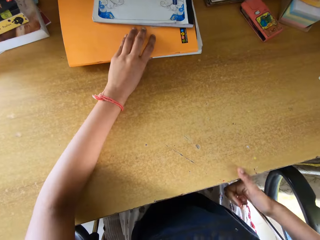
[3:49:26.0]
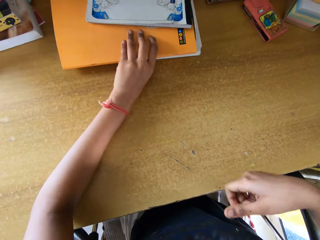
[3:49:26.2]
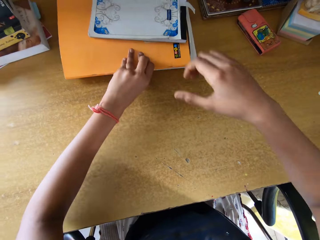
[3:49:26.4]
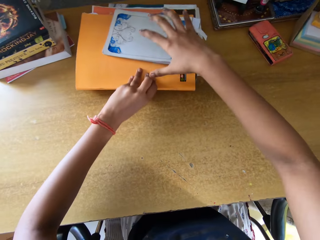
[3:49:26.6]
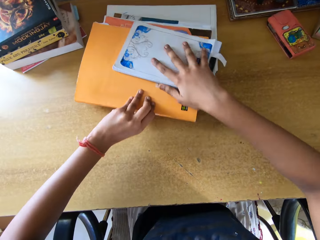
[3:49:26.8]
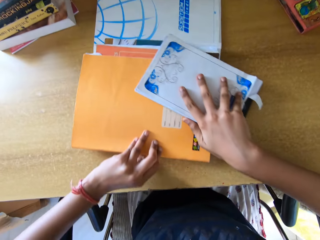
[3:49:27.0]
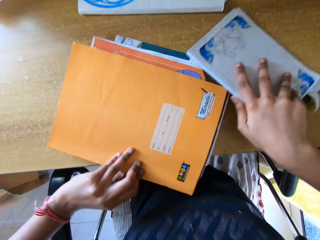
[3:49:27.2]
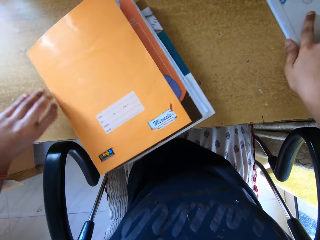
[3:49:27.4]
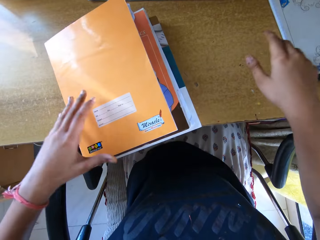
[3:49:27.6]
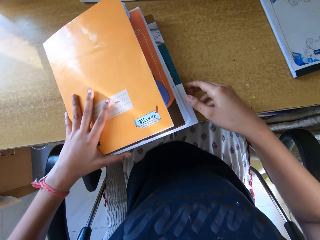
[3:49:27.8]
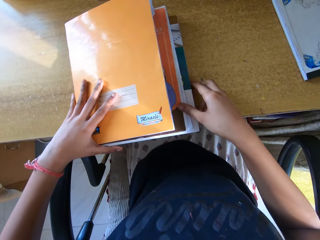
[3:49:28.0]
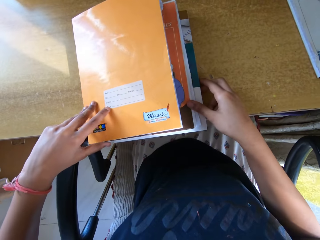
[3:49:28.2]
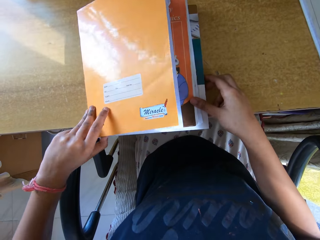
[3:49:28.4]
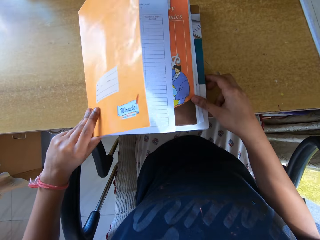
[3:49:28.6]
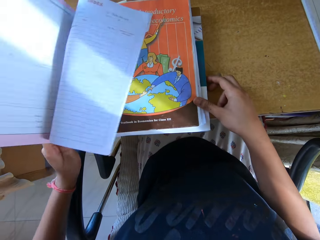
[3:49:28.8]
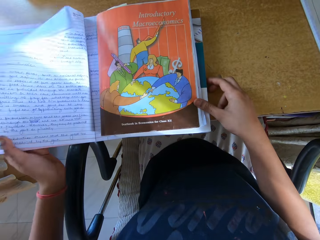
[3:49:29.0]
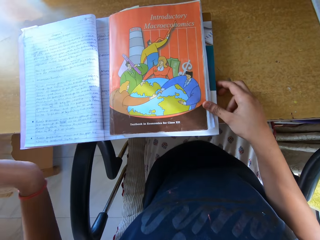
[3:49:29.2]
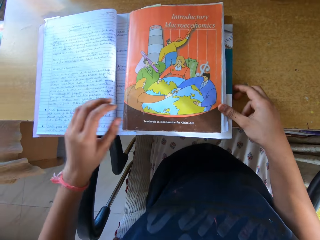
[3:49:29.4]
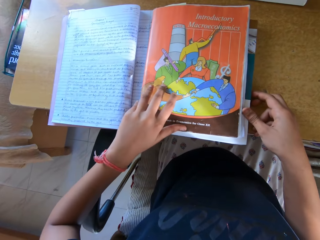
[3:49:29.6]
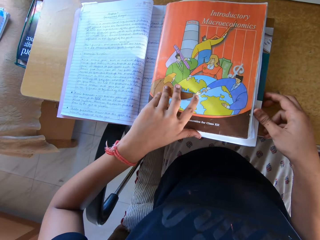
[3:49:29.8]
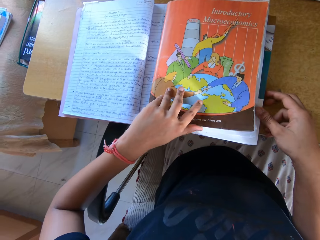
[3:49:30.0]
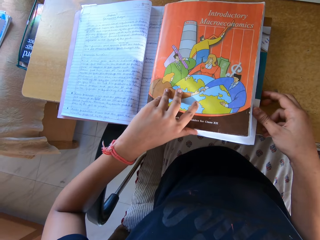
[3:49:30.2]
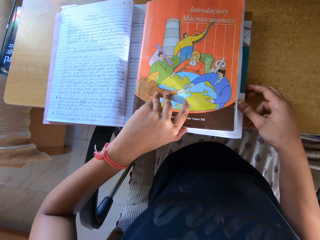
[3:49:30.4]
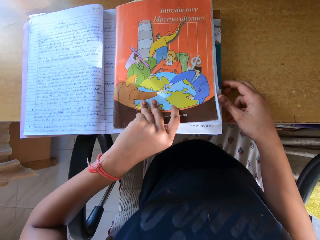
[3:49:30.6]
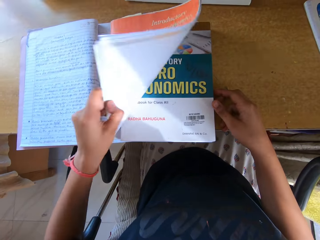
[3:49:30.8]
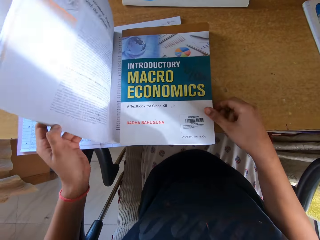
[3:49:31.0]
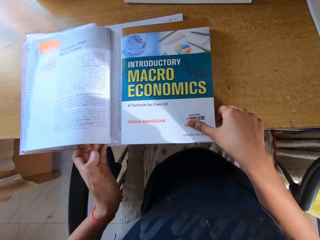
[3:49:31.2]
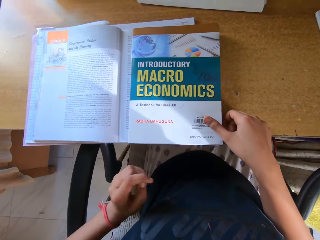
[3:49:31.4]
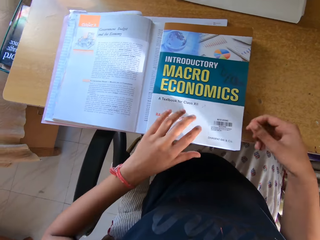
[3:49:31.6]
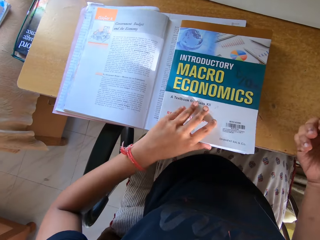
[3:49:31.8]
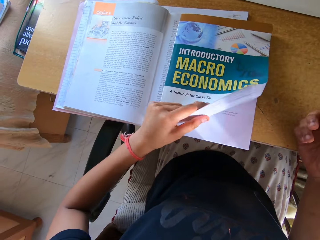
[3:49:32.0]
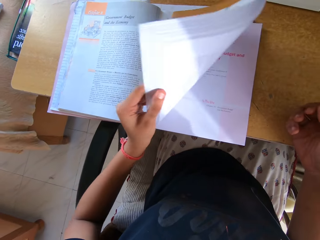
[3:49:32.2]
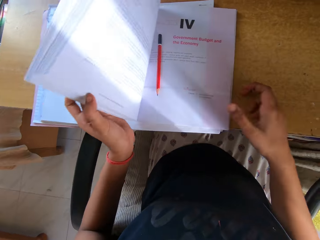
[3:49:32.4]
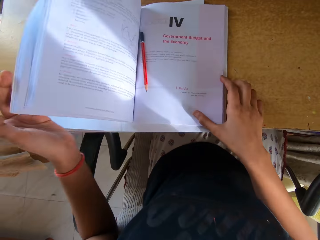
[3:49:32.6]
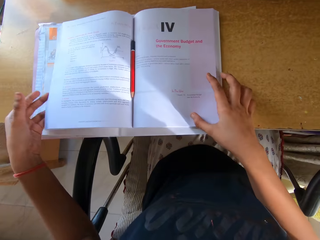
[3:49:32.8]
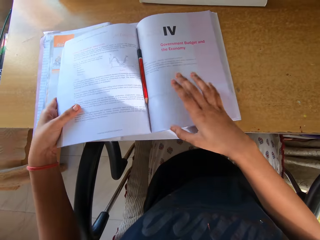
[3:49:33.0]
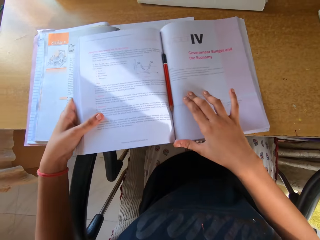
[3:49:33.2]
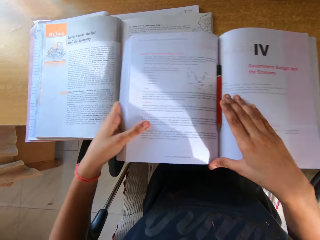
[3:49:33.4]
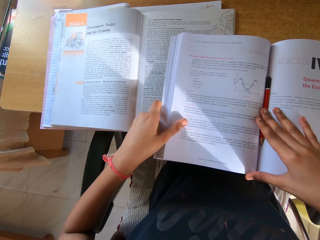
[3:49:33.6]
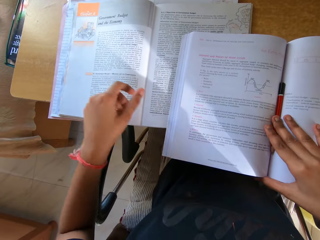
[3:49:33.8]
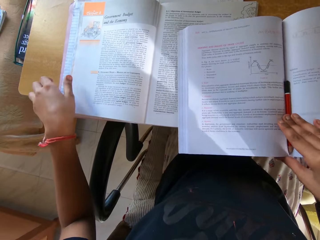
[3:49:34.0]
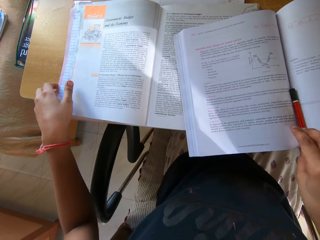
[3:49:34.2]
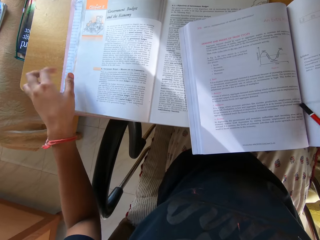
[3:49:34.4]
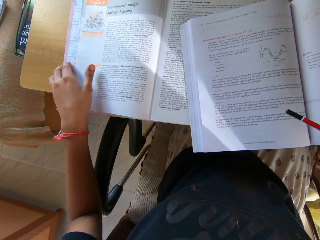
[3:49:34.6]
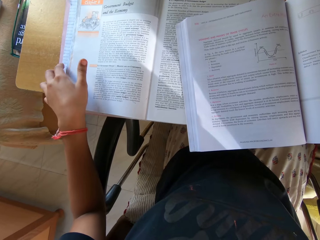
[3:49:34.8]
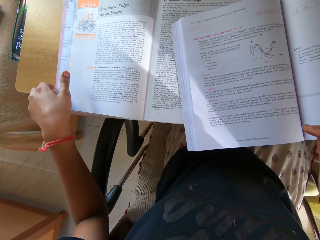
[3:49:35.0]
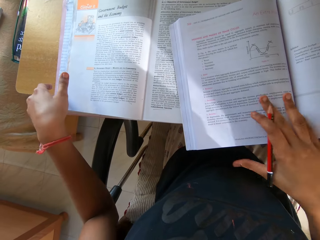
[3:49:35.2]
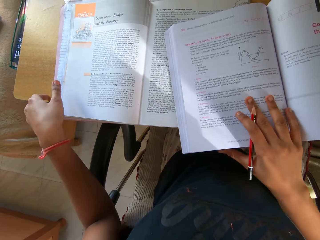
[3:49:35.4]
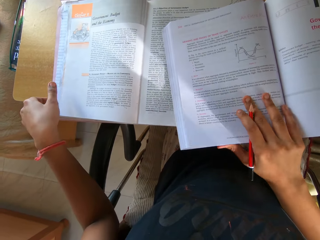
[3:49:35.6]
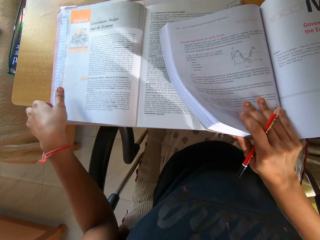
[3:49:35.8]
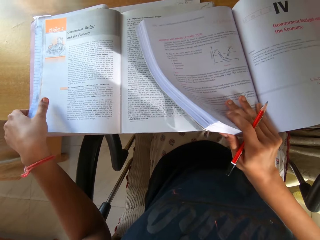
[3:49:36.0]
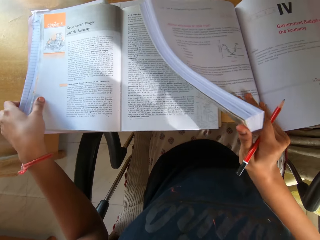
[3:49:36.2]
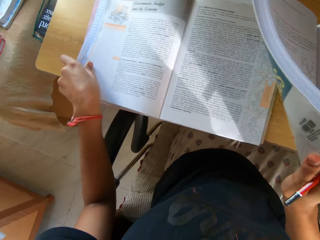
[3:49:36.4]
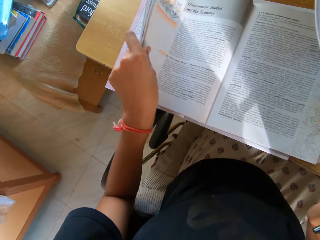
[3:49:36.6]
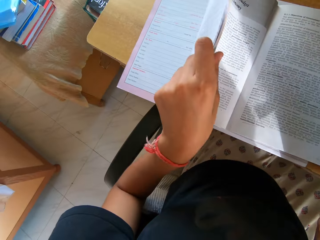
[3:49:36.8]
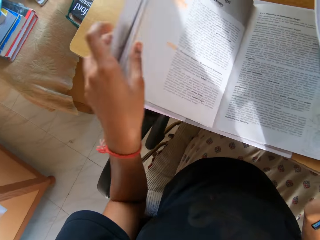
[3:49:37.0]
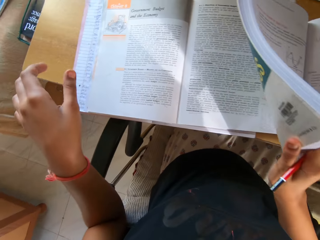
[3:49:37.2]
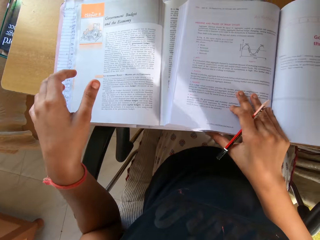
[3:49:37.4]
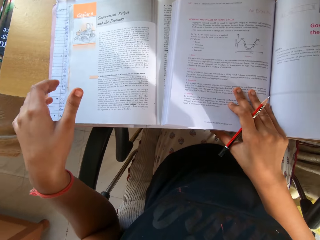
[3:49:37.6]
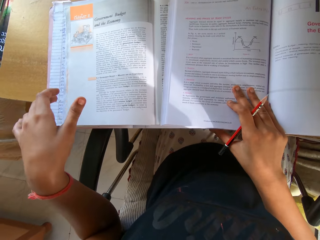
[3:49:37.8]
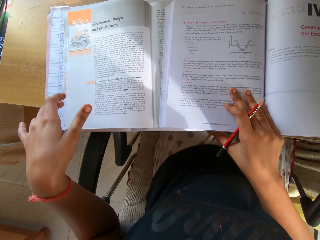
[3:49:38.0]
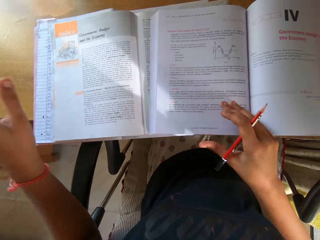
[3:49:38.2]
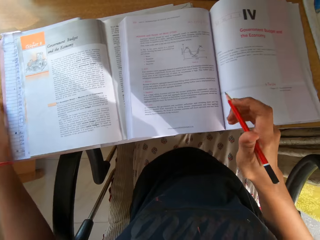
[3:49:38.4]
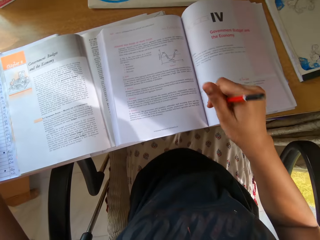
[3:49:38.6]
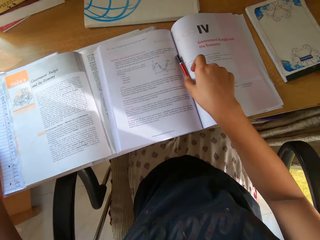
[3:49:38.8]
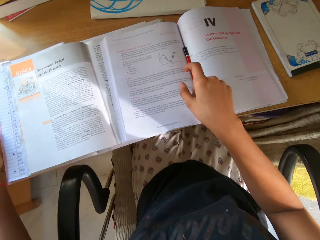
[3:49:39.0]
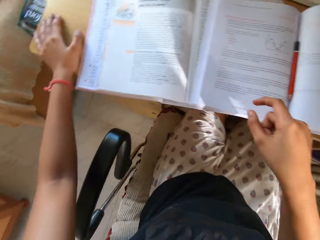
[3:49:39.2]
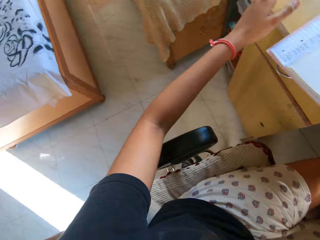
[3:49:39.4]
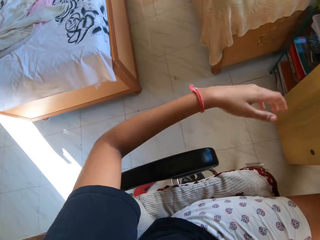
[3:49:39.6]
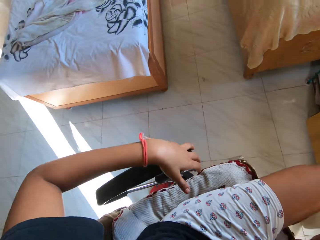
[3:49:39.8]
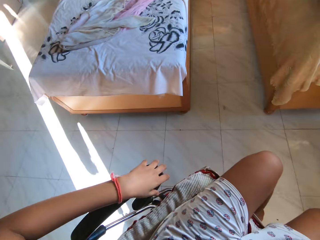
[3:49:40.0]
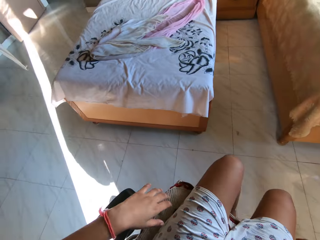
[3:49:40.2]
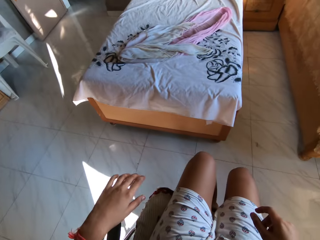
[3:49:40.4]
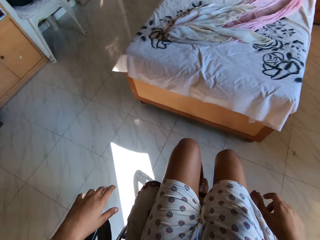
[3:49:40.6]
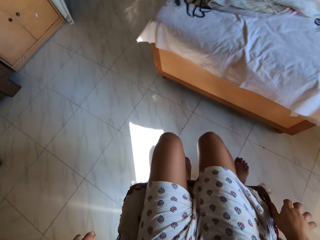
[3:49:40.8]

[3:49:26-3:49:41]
The camera wearer interacts with a person. They pull the books with the left hand and pick the books. They place a book on the table with the right hand. They open the book with the left hand. They hold the book with the right hand. They peruse the pages with the left hand. They move the book on the table with the right hand. They pick a pencil in the book with the right hand. They lift the book. They hold the book with the right hand. They place the book on the book with the right hand. They flip to another page. They place the pencil in the book with the right hand.

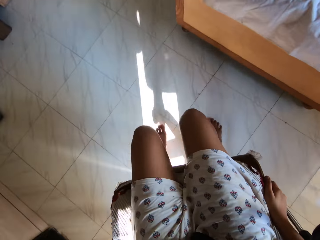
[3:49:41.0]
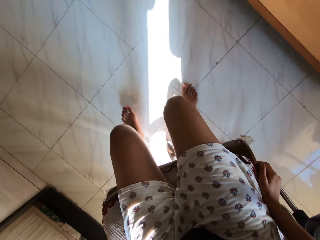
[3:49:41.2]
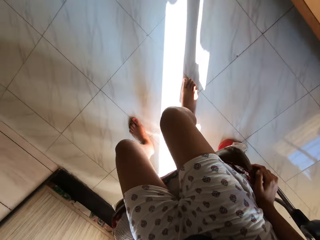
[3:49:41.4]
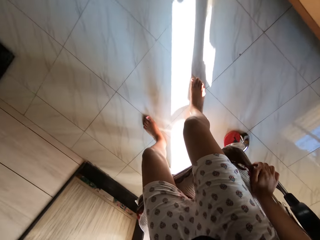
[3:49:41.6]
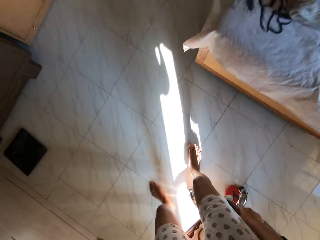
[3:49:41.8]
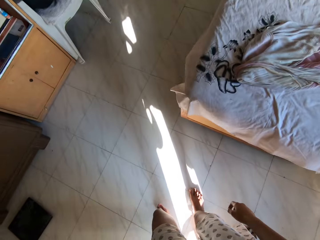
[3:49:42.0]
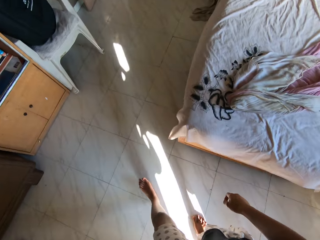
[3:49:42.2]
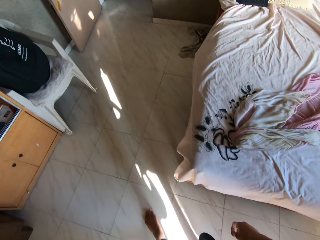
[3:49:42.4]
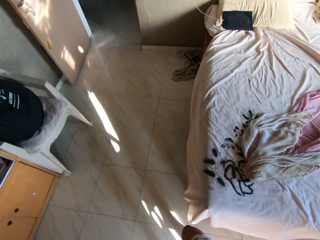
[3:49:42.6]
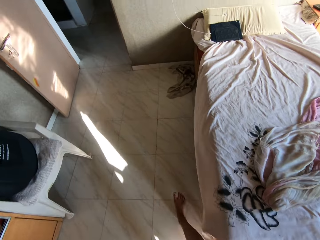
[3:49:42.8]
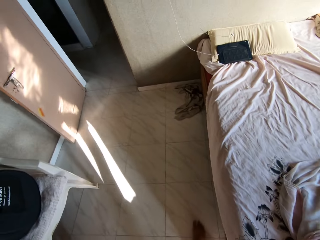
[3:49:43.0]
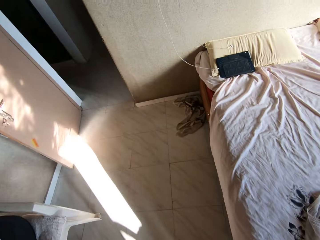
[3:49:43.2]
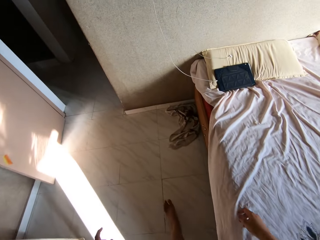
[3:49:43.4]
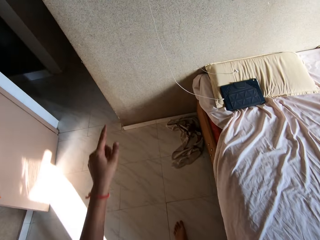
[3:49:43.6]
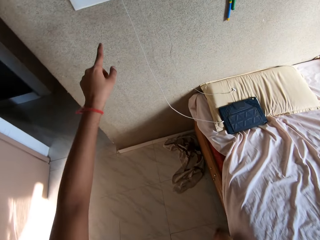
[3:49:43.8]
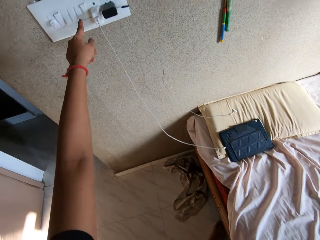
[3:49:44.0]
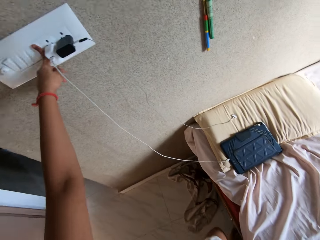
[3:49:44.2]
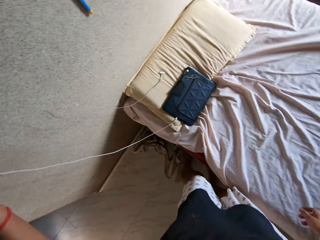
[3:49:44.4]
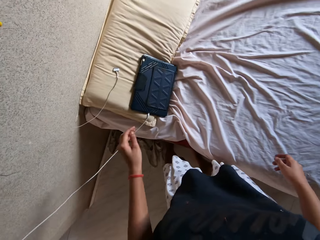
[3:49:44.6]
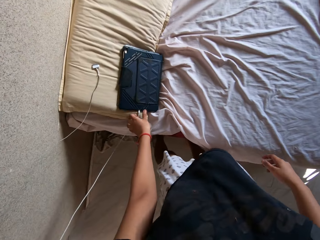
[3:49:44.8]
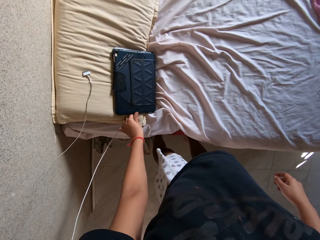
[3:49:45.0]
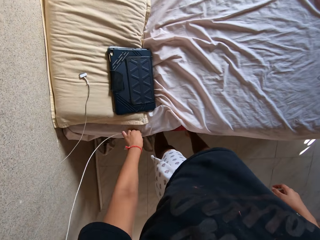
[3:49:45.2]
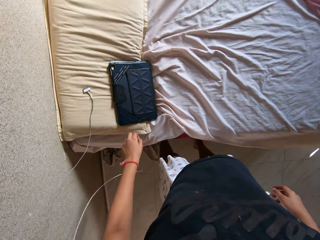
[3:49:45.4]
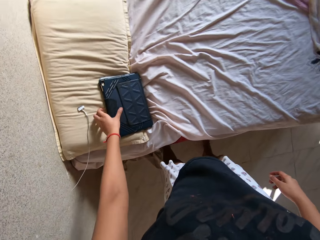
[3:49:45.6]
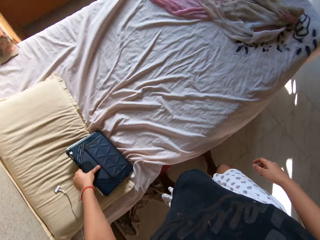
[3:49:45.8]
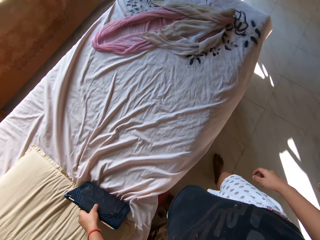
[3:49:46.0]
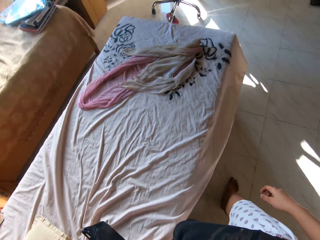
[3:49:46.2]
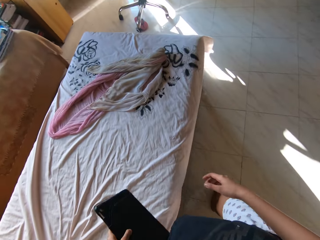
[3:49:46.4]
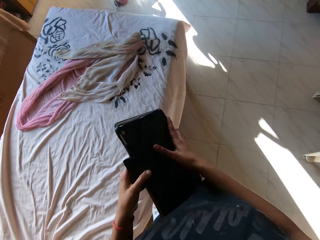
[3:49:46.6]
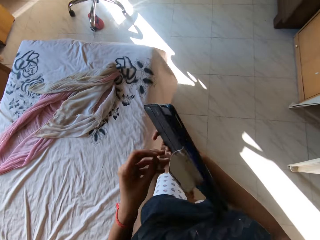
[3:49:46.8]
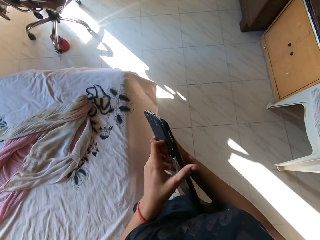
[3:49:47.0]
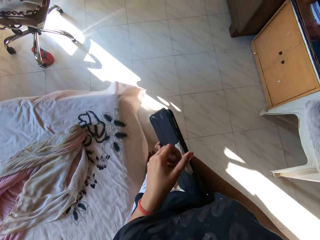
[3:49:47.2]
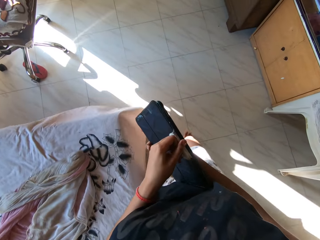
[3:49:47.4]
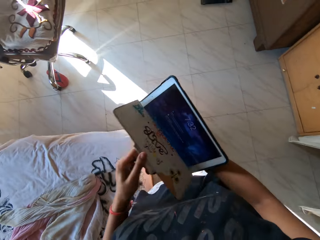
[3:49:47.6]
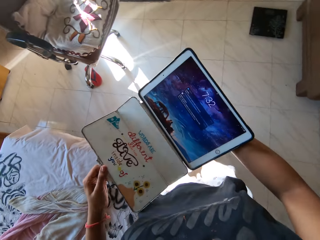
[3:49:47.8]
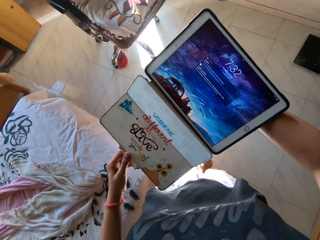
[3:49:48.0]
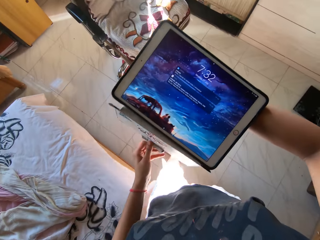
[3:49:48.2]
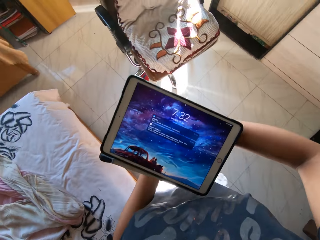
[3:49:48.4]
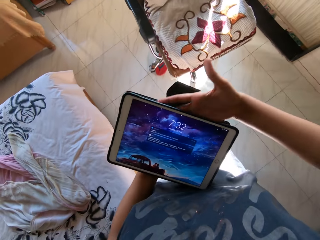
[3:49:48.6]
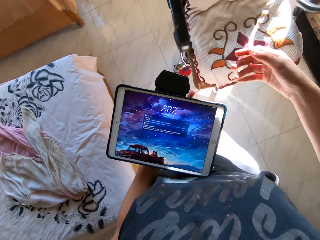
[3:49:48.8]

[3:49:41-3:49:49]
The camera wearer swings with the chair. They turn around. They walk around the room. They turn off the switch. They disconnect the charger from the tablet. They pick the tablet on the bed with the left hand. They carry the tablet. They walk around the room. They open the cover of the tablet with the left hand. They fold the cover of the tablet at the back of the tablet.
